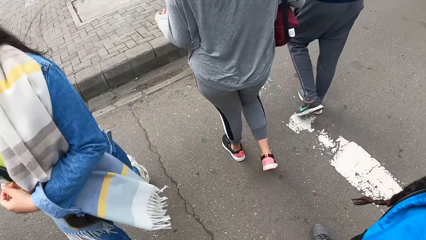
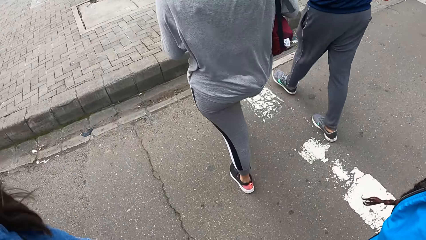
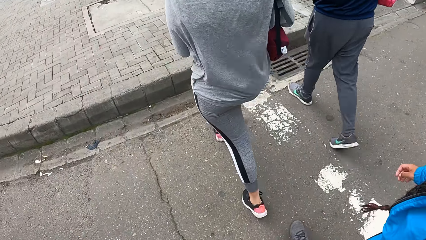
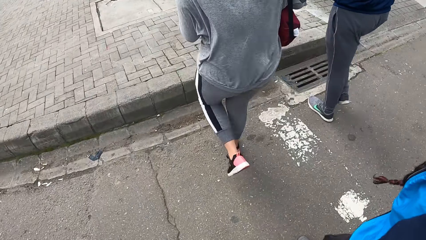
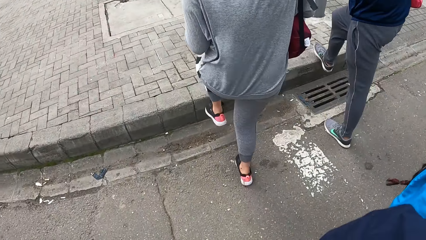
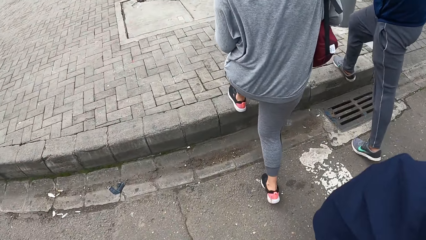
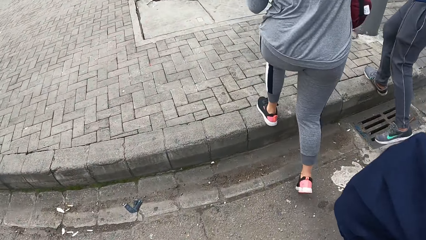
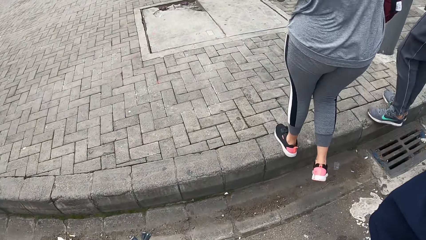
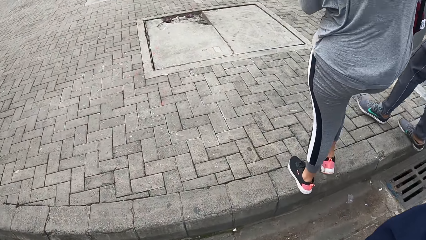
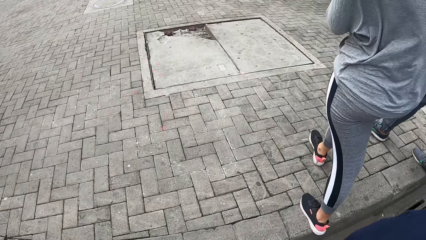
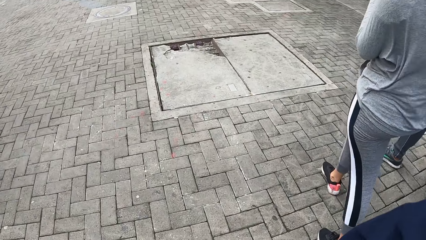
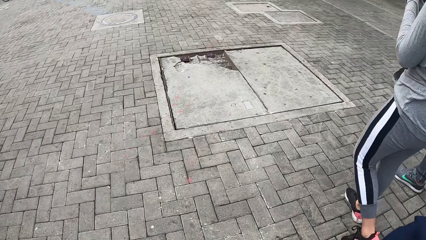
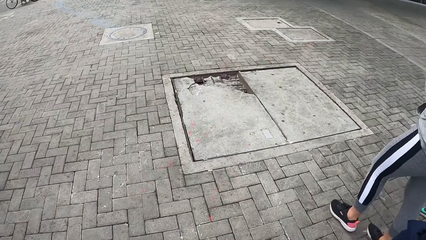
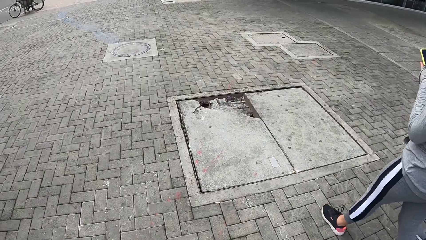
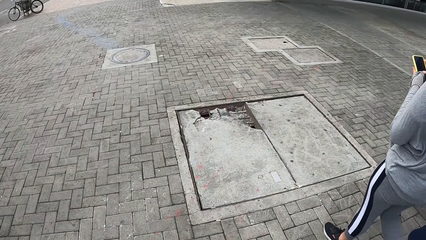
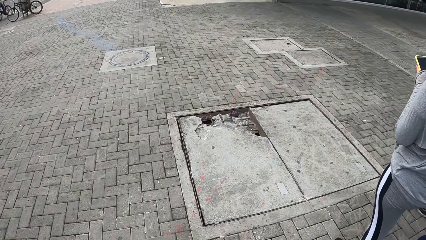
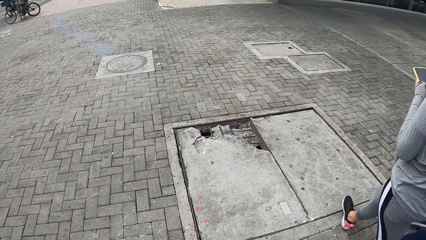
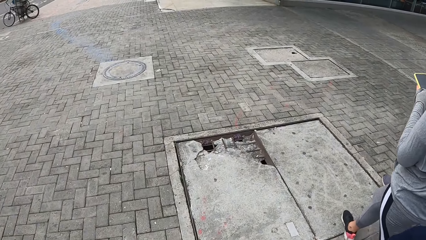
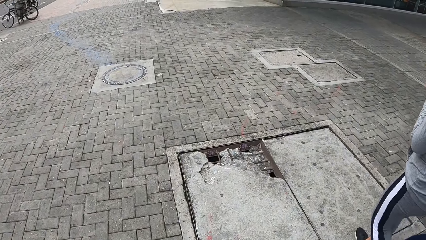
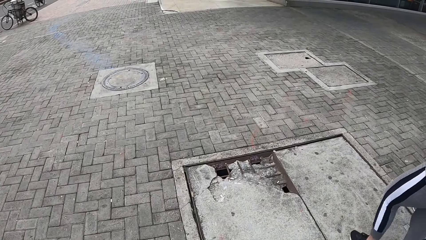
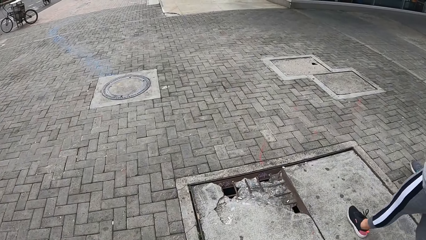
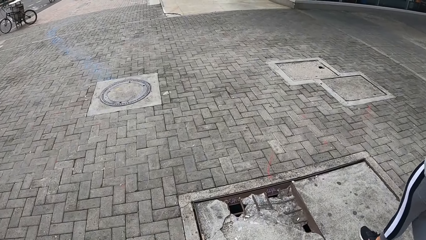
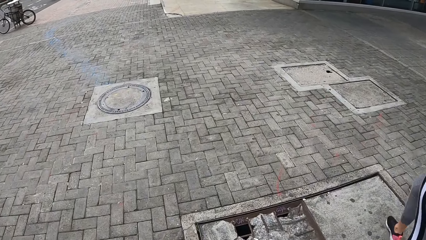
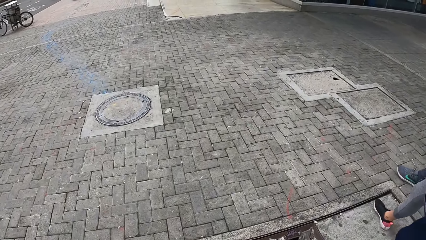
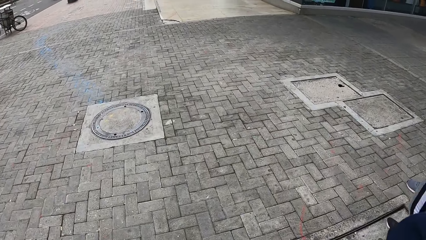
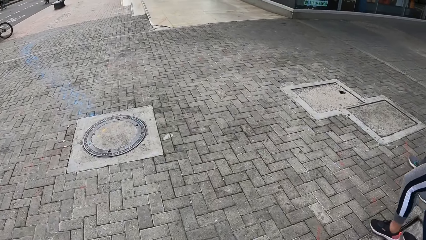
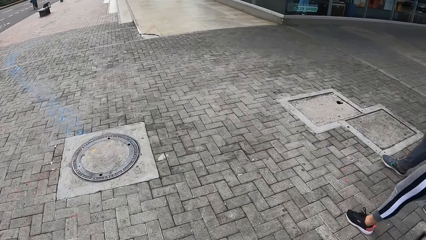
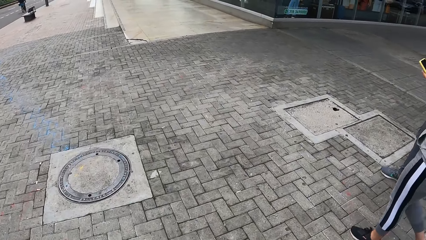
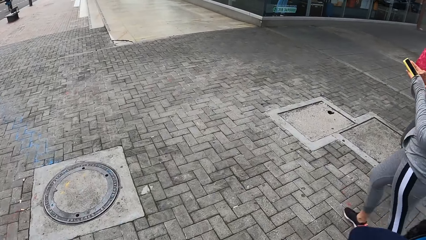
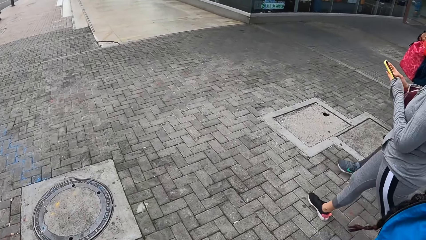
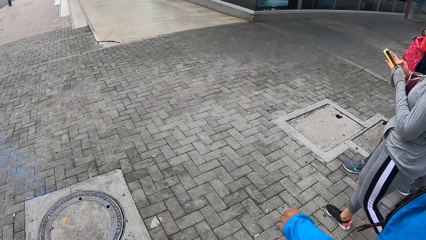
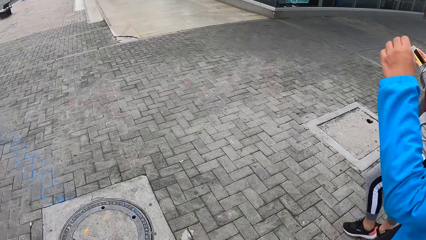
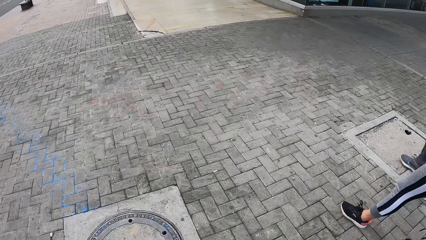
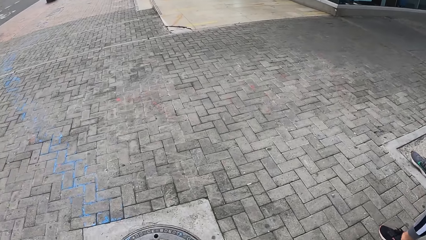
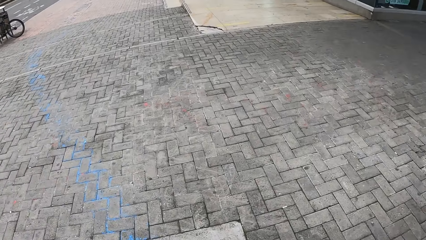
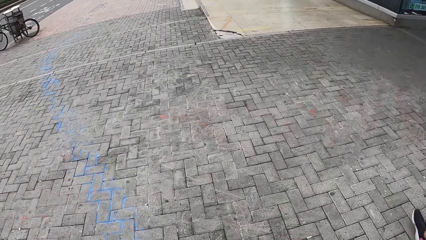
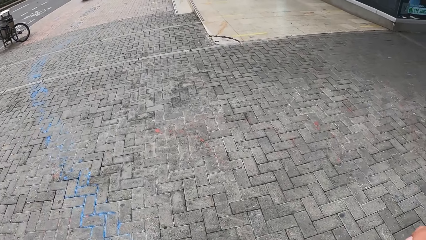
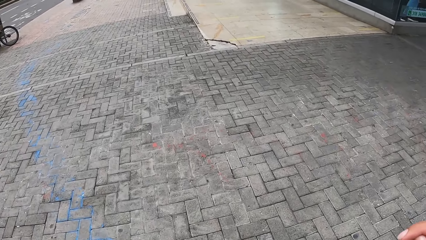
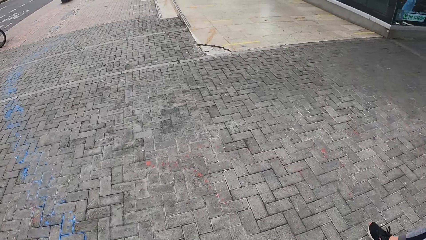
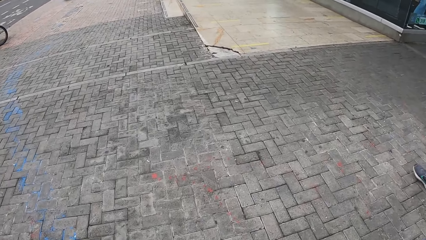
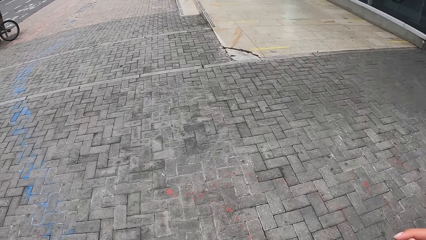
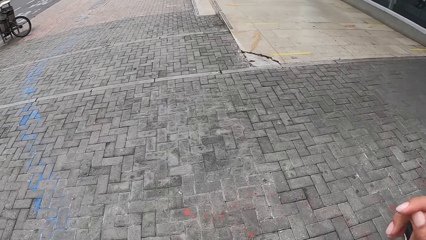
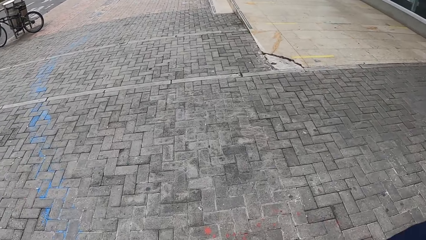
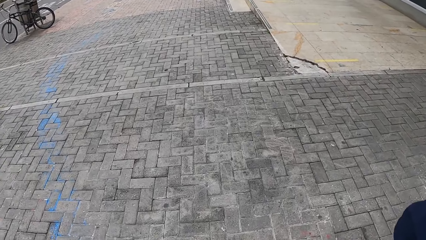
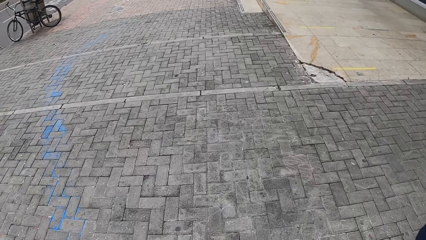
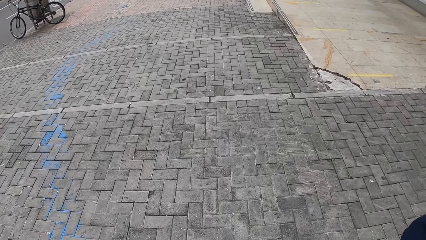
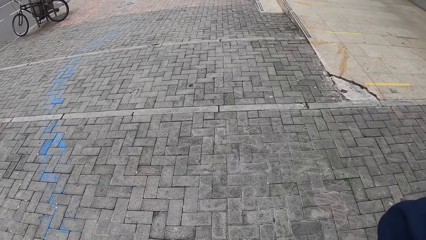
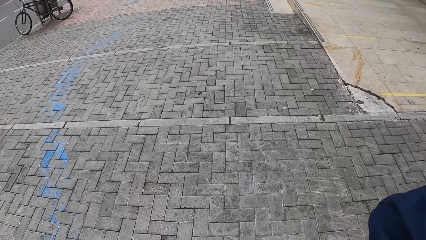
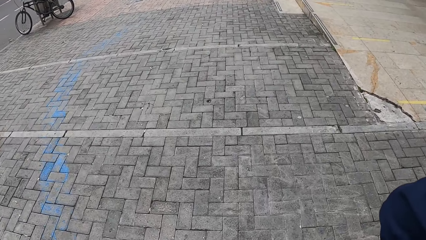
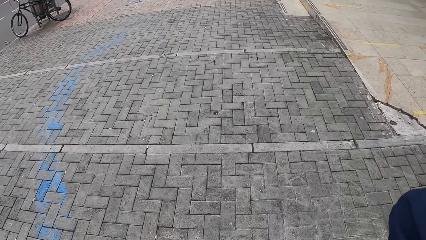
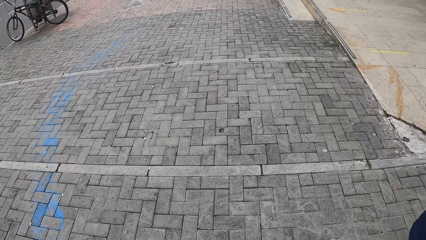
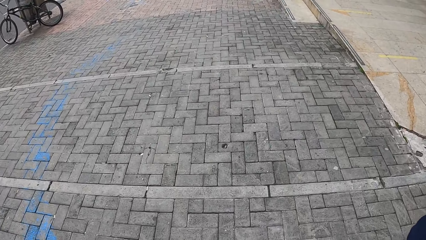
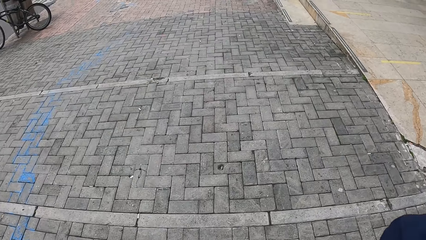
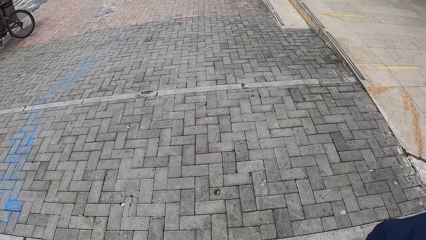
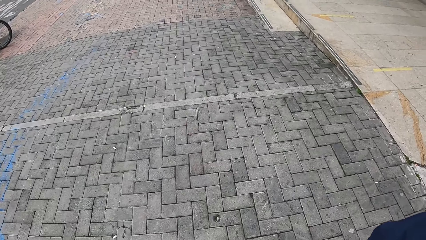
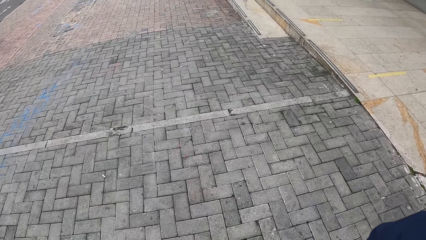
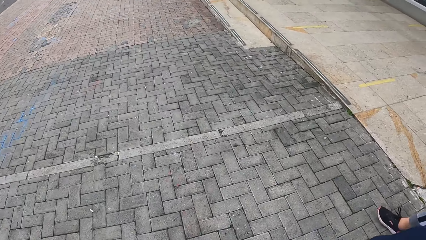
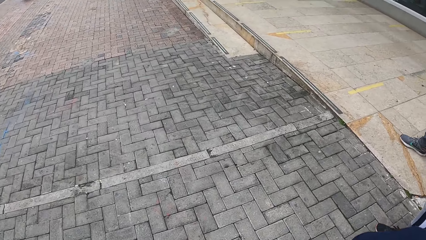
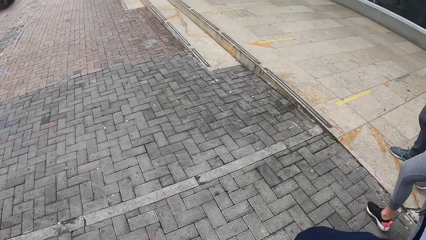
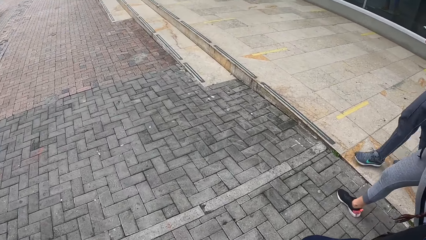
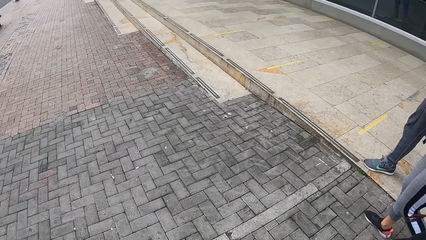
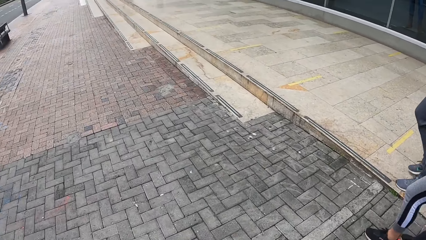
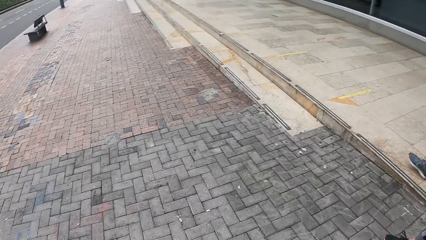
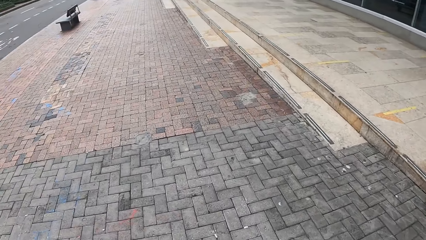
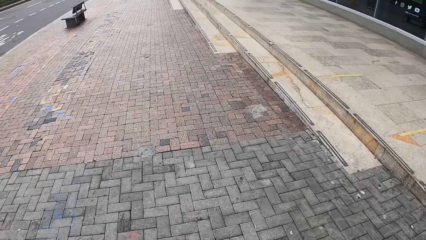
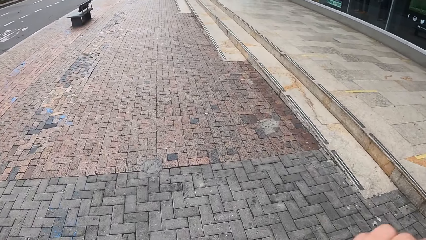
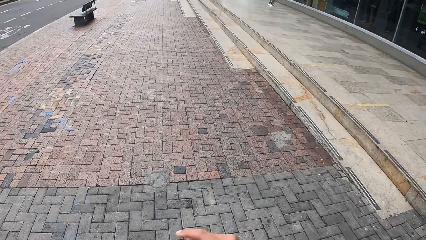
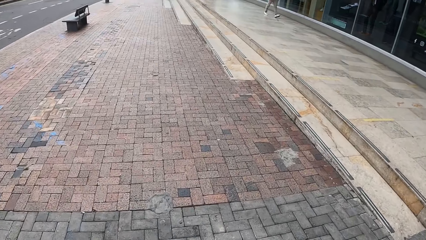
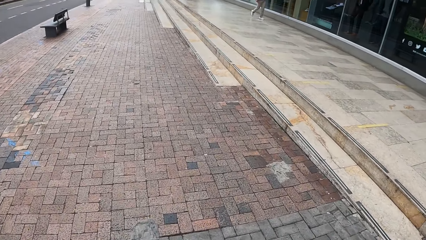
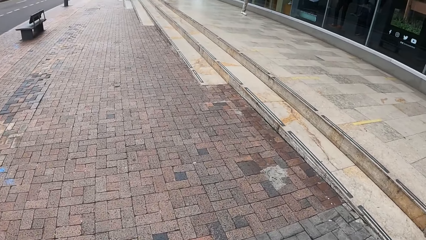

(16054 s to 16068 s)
The camera wearer walks on a pedestrian walkway with a woman, a second woman, and a third woman. The first woman operates the phone in her left hand with her right hand. The third woman rubs her face with her left hand. The camera wearer rubs her face with her right hand.
